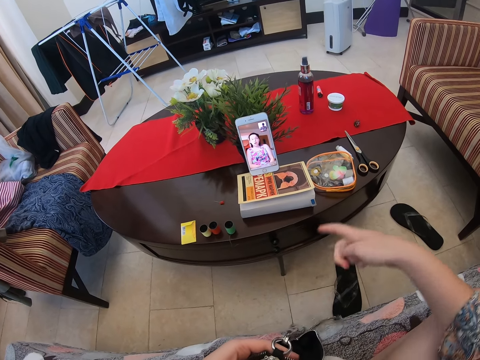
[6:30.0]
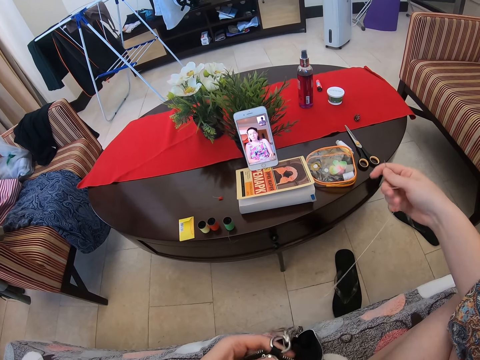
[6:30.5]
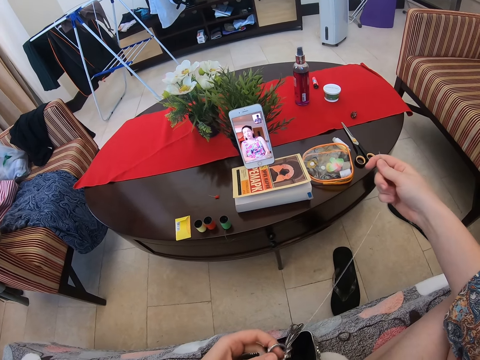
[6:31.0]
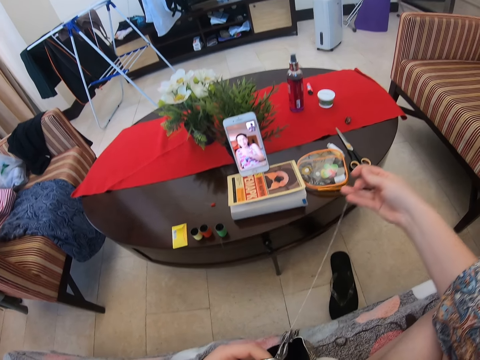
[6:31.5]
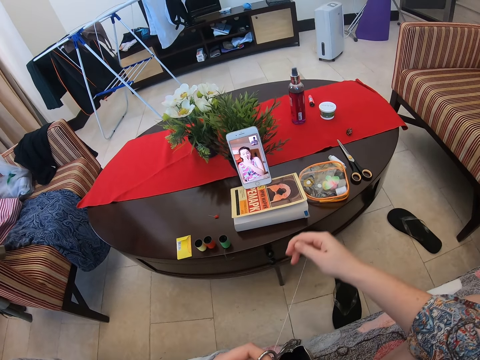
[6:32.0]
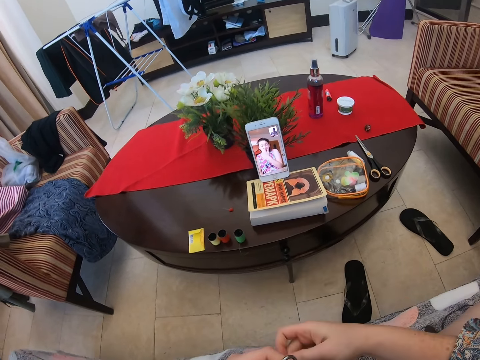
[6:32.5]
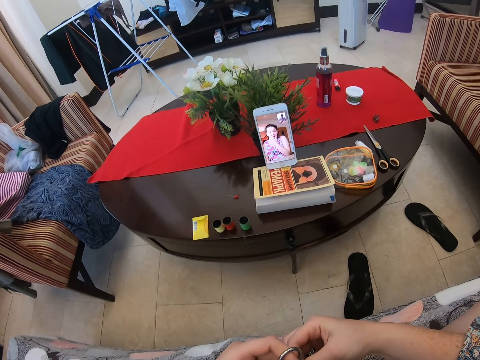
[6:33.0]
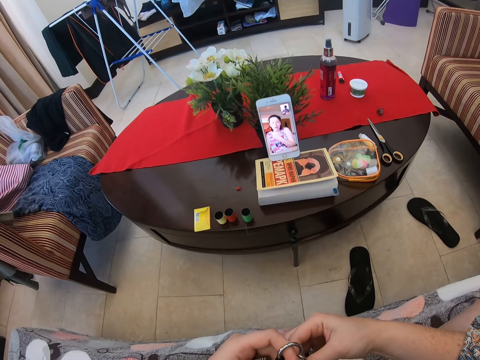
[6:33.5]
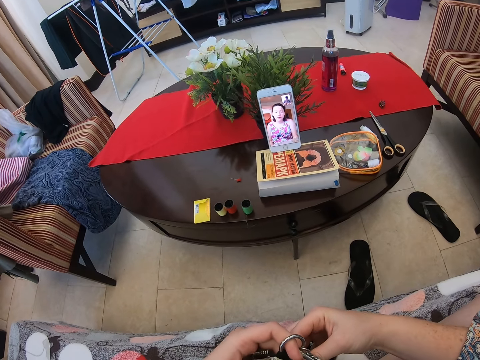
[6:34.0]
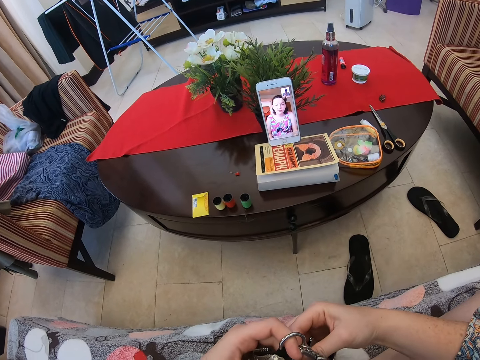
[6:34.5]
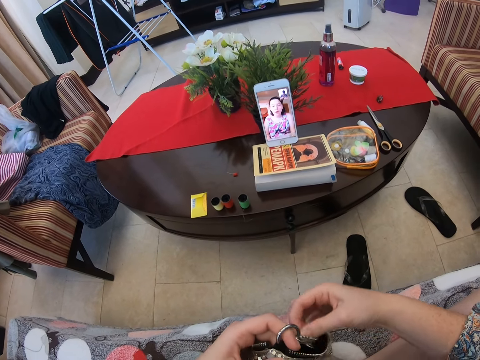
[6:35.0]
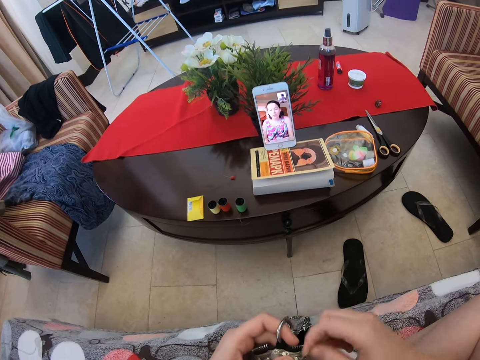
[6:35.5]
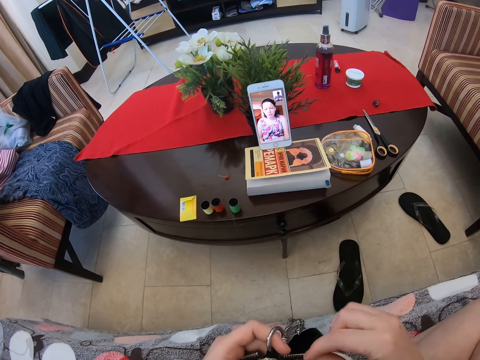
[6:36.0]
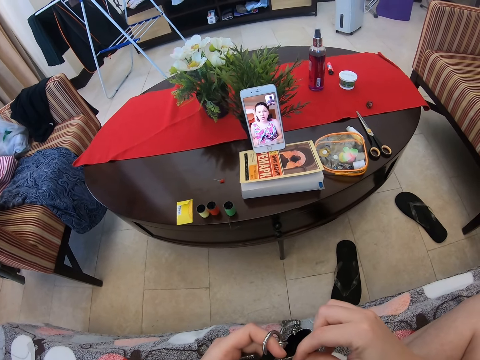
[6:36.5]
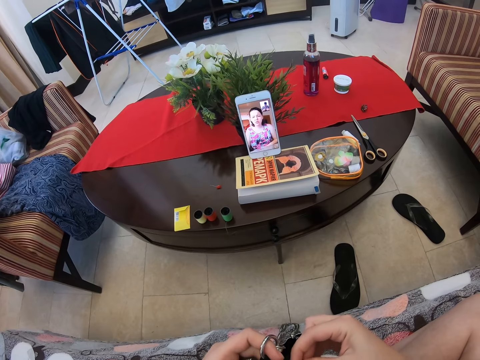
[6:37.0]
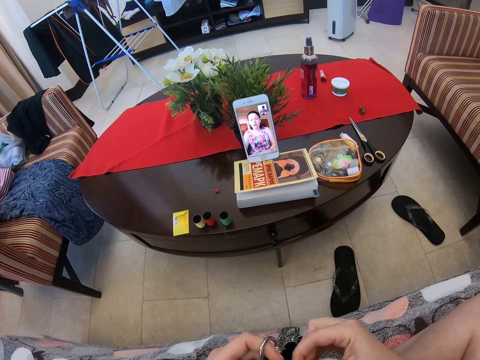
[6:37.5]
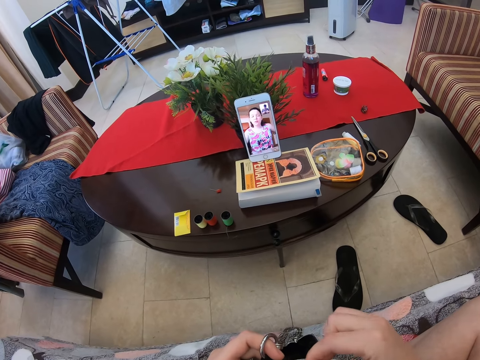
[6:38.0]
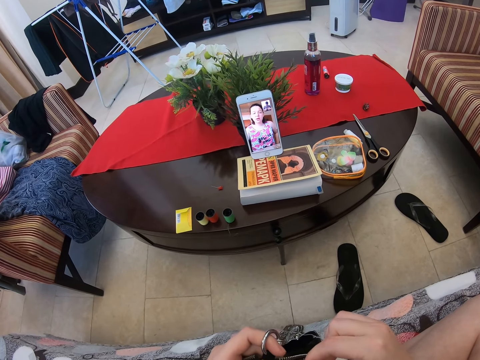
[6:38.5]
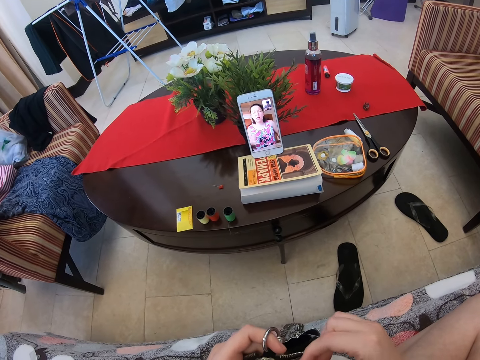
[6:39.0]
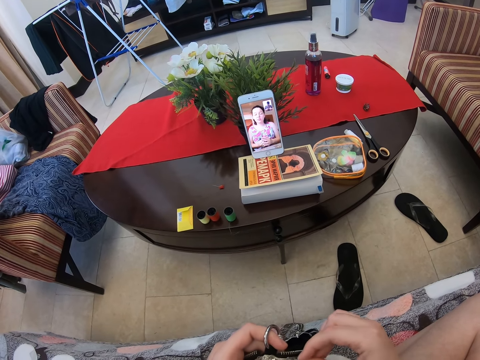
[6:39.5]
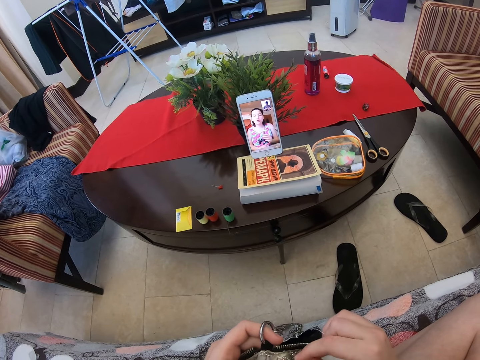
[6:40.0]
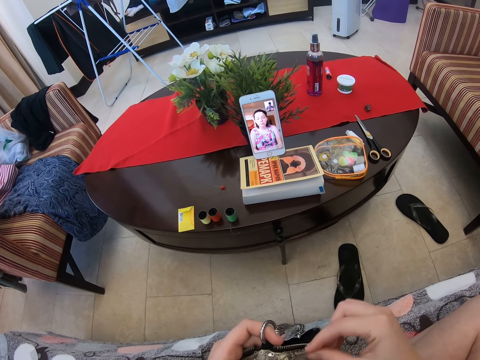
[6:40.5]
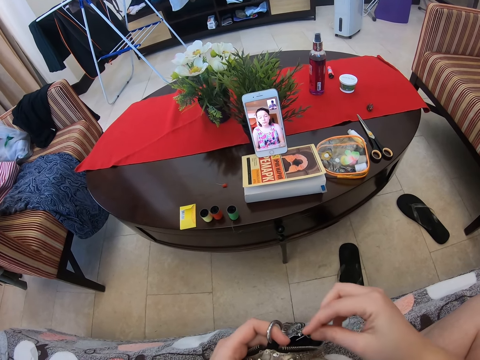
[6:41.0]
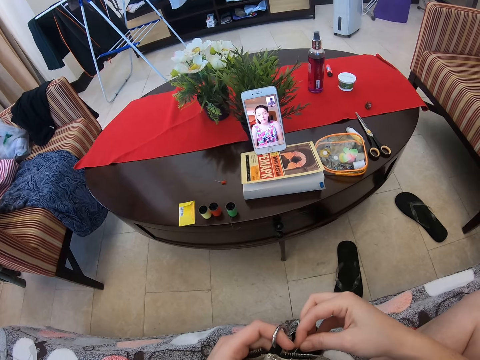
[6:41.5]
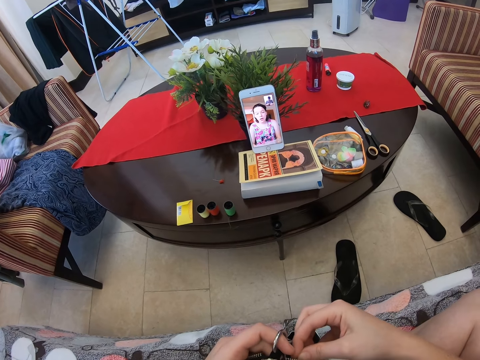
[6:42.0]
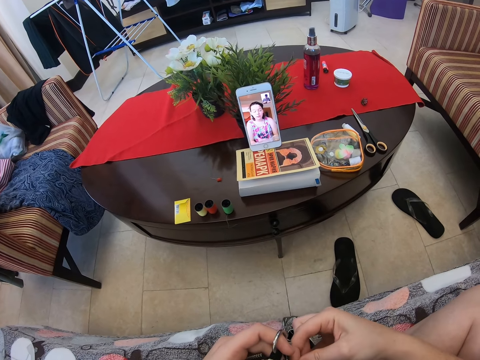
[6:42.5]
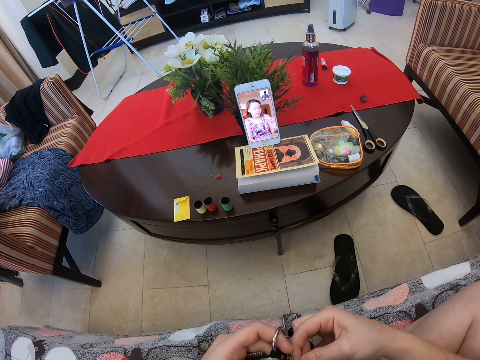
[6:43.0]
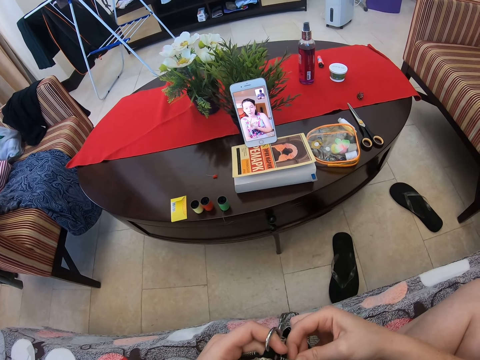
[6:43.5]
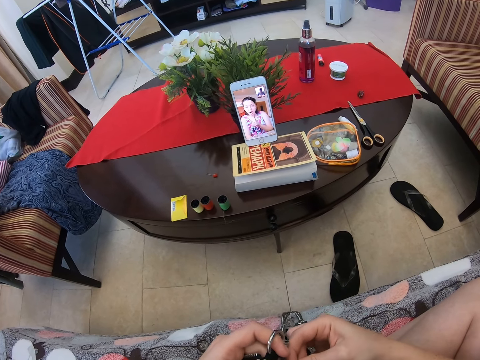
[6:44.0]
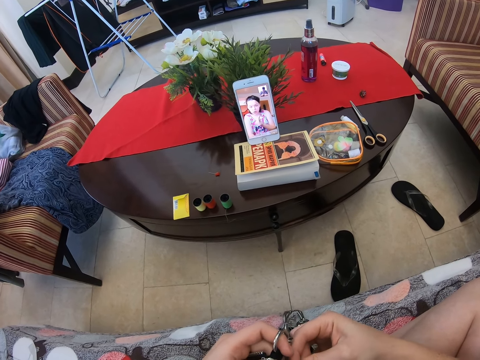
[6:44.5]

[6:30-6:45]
A woman speaks to the camera wearer in the video call. The camera wearer responds to the woman in the video call. They sew something. They speak to the woman in the video call. The woman speaks to the camera wearer in the video call. The camera wearer sews something.

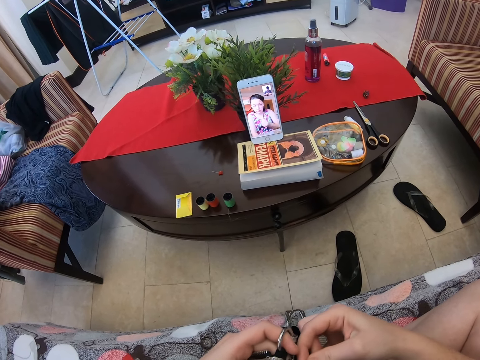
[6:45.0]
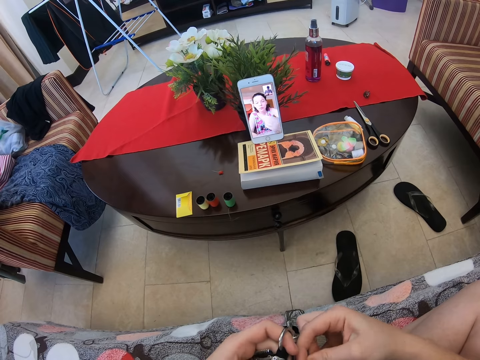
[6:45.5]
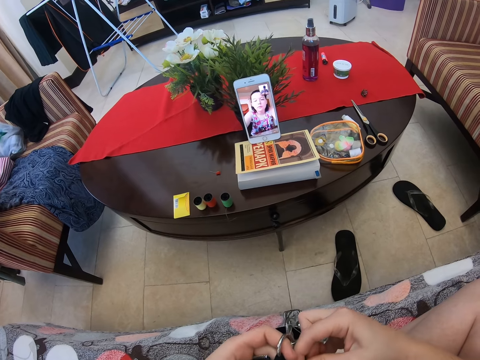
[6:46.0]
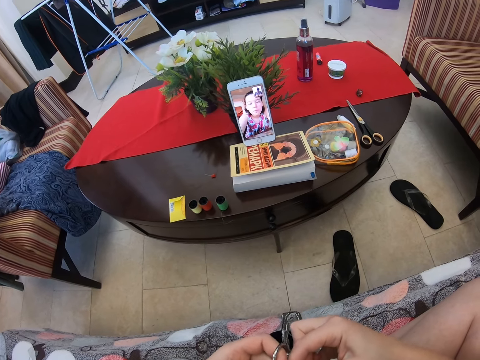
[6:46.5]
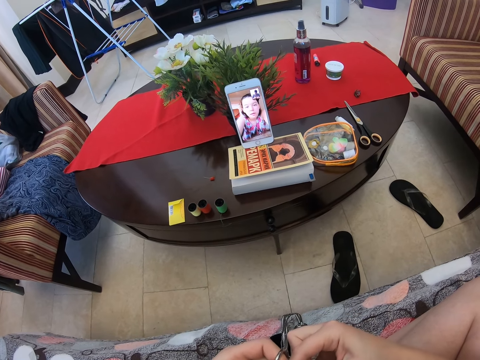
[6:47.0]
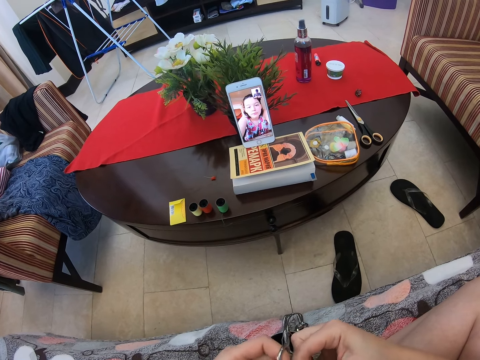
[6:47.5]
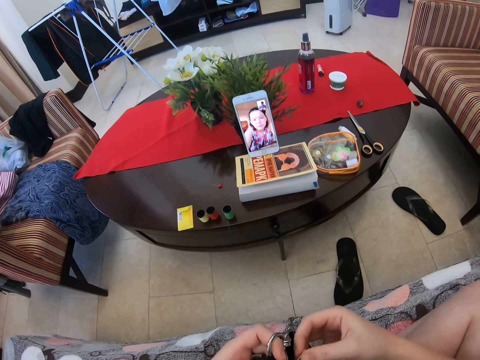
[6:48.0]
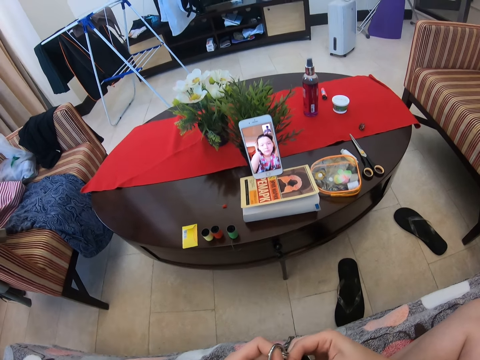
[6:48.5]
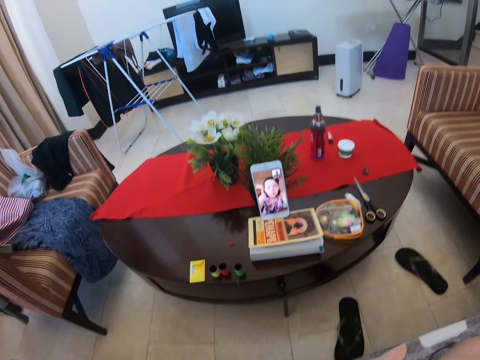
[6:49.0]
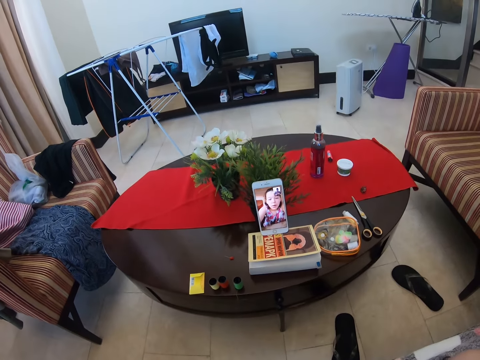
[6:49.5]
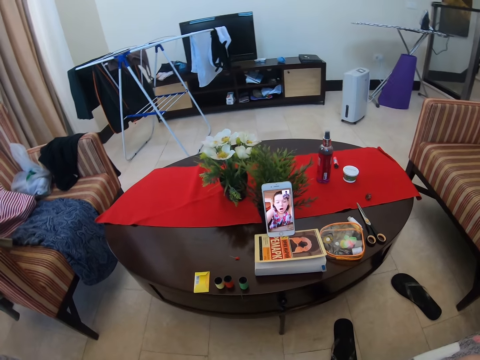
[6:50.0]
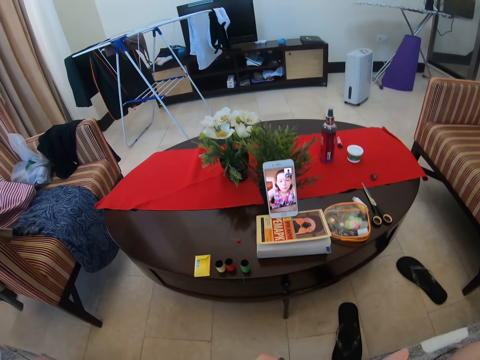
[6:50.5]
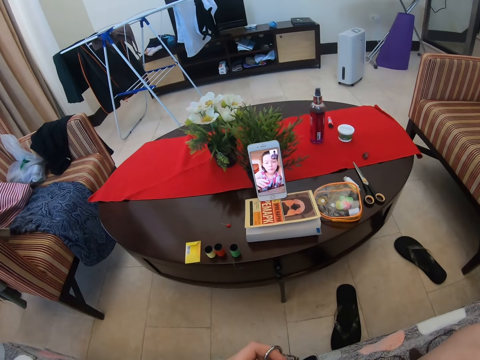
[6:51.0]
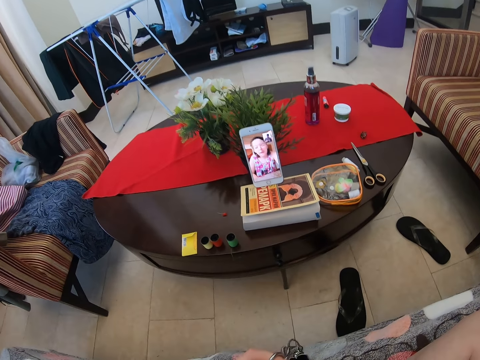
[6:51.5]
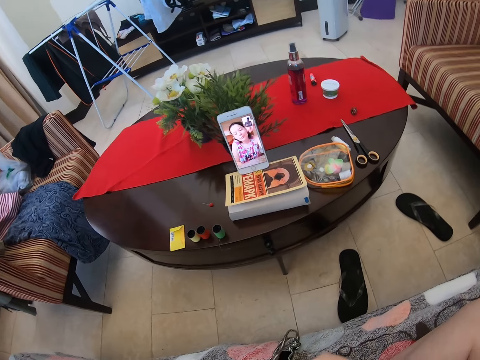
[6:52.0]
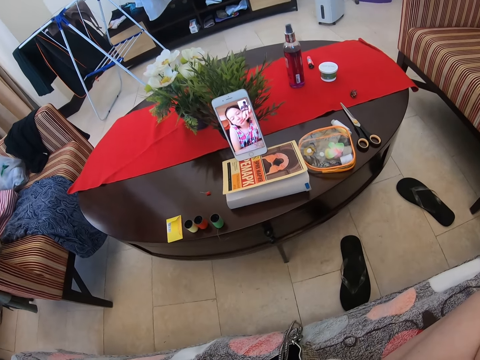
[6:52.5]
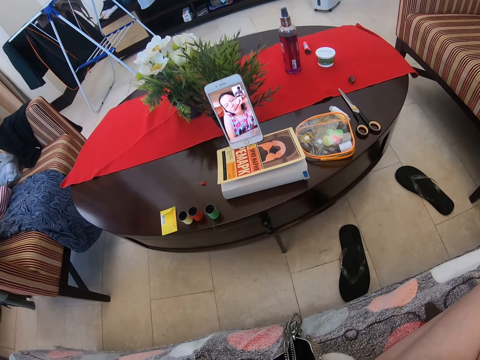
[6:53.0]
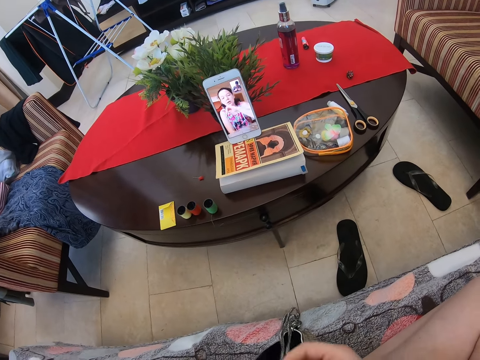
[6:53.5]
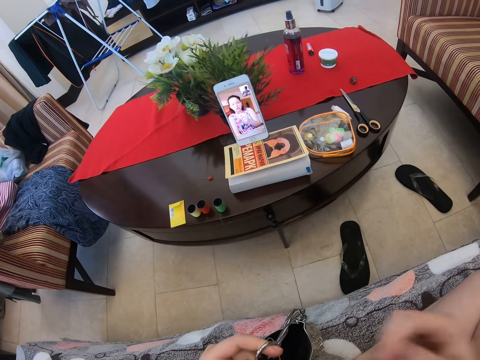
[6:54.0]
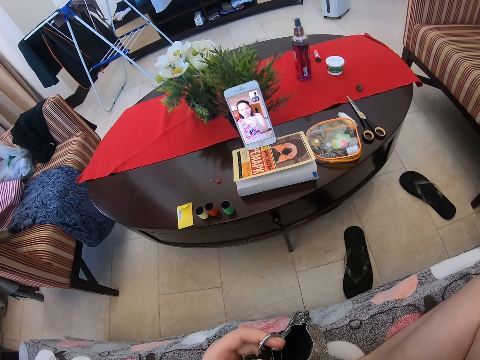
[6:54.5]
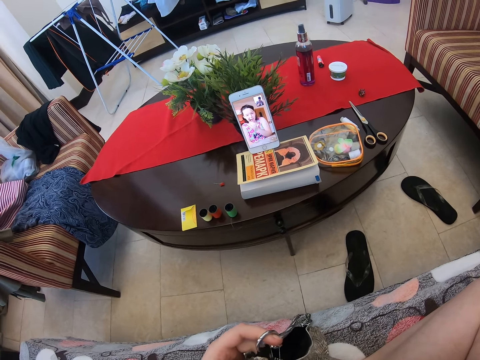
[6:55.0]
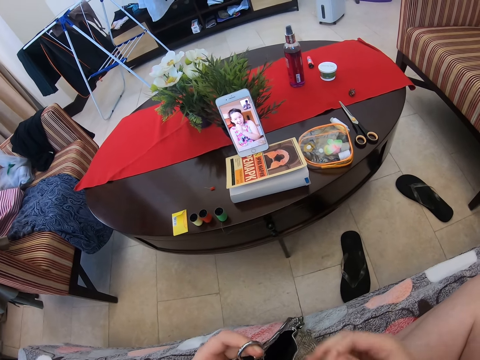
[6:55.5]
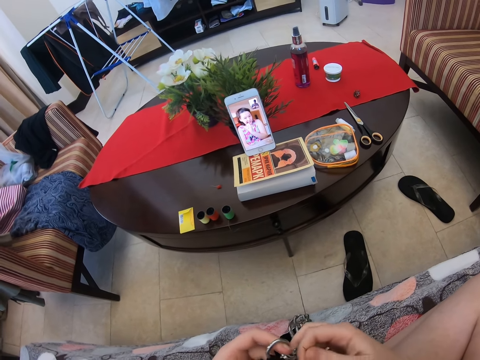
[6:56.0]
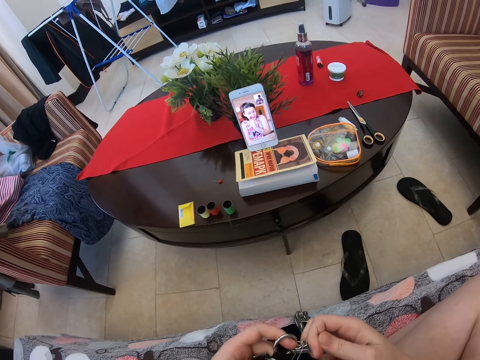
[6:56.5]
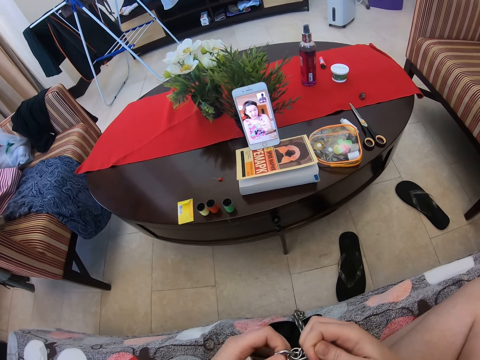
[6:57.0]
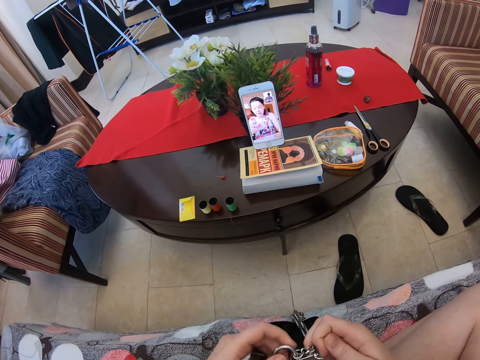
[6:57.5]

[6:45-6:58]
A woman speaks to the camera wearer in the video call. The camera wearer speaks to the woman in the video call. They speak to the woman again. The woman responds to the camera wearer in the video call. The camera wearer speaks to the woman in the video call.
